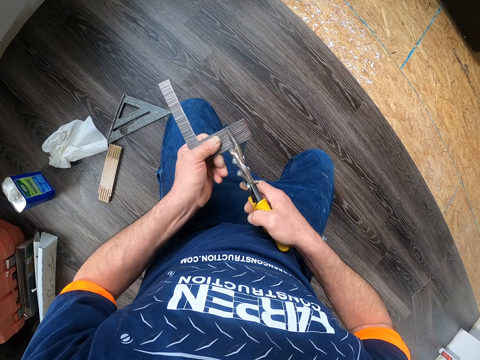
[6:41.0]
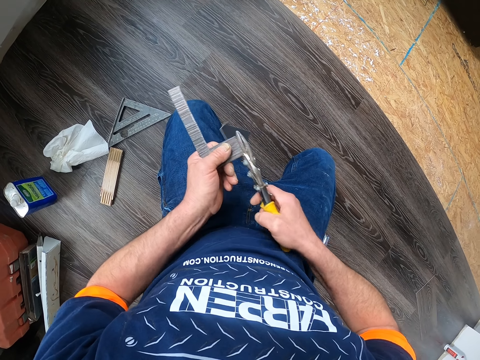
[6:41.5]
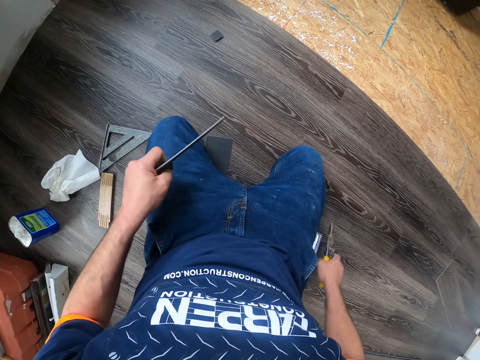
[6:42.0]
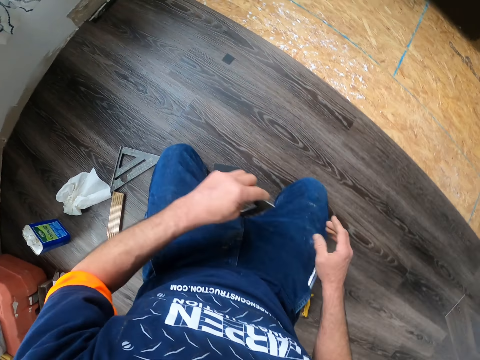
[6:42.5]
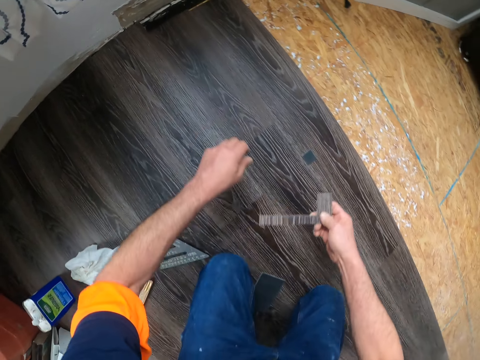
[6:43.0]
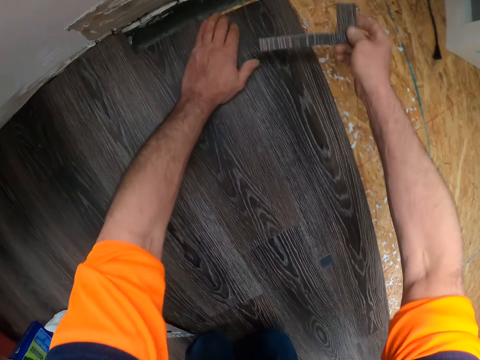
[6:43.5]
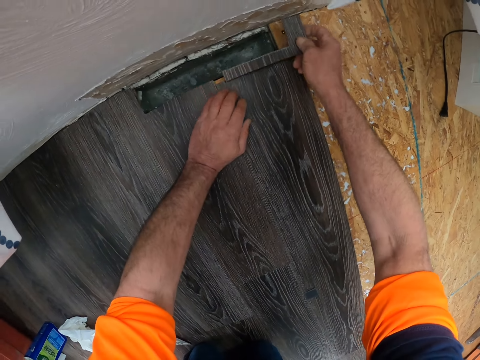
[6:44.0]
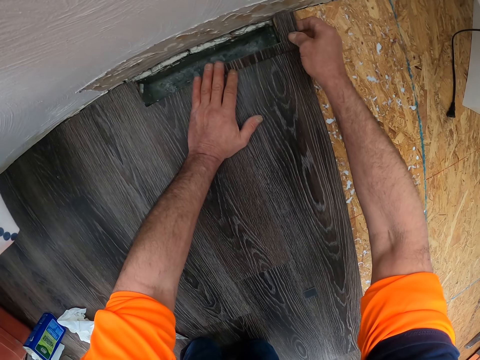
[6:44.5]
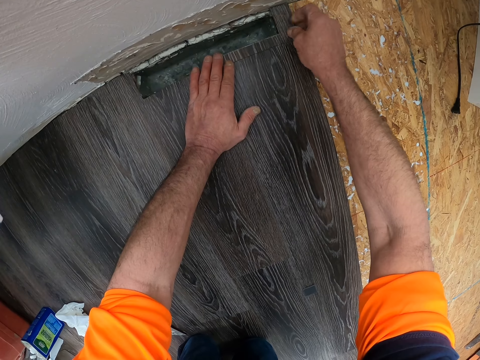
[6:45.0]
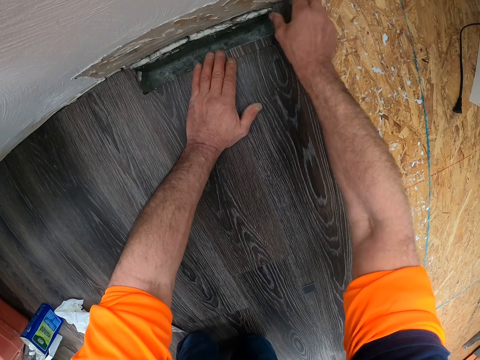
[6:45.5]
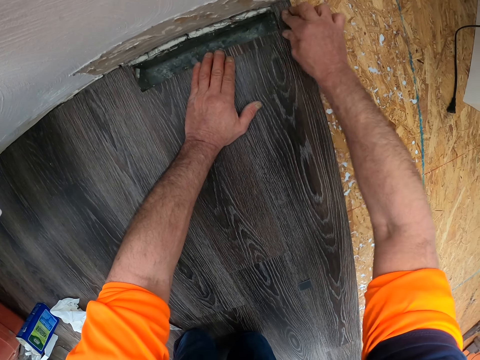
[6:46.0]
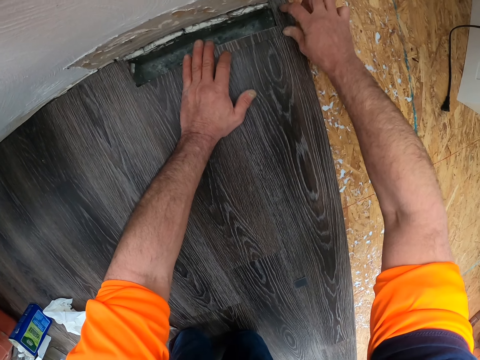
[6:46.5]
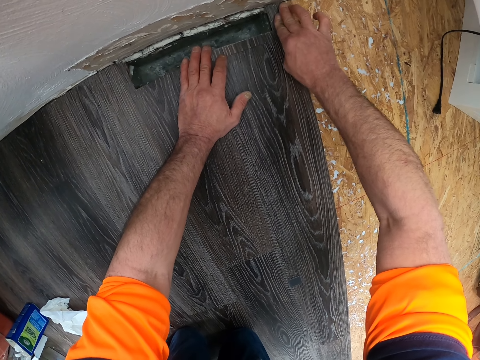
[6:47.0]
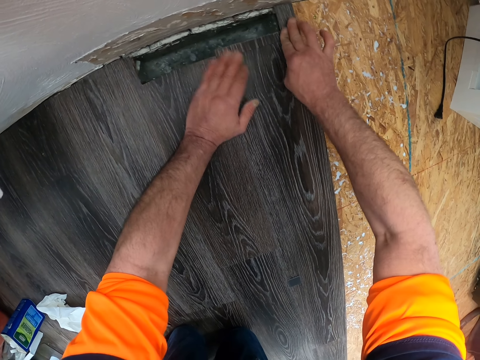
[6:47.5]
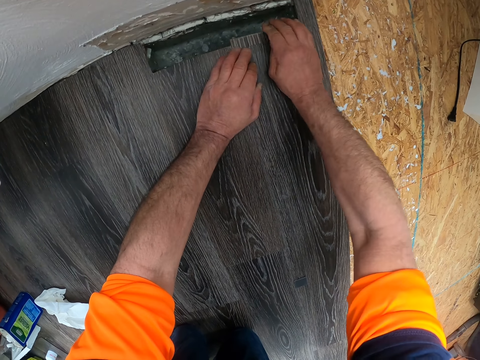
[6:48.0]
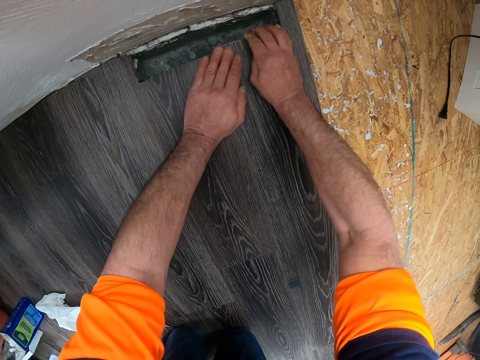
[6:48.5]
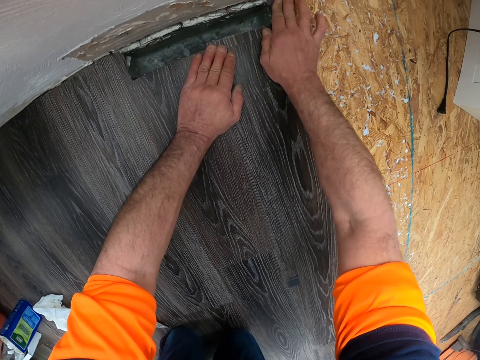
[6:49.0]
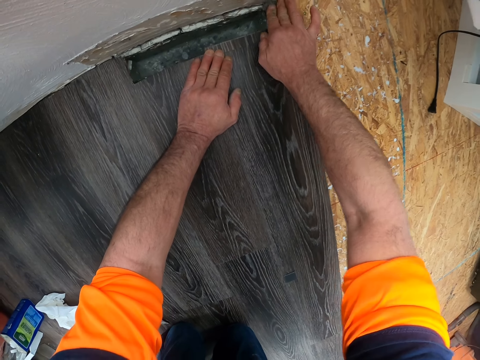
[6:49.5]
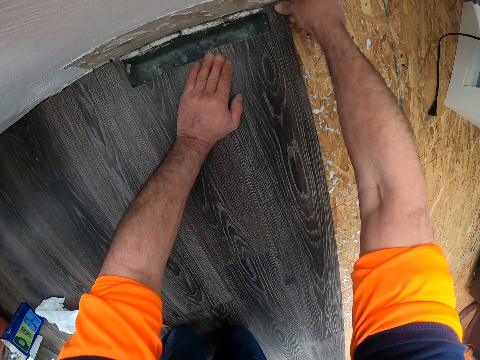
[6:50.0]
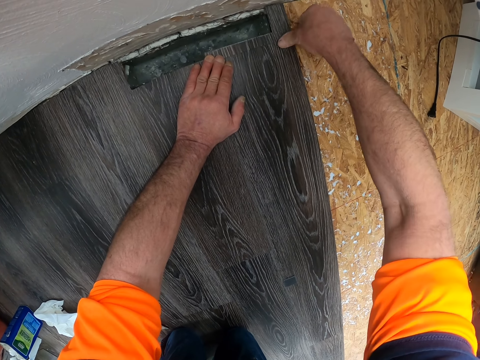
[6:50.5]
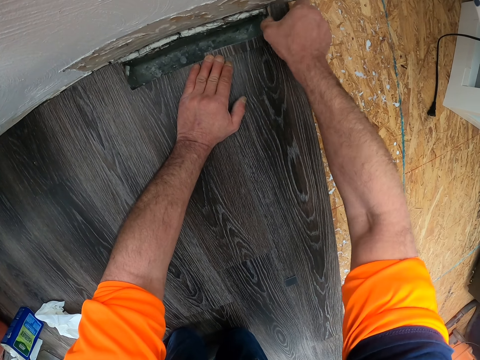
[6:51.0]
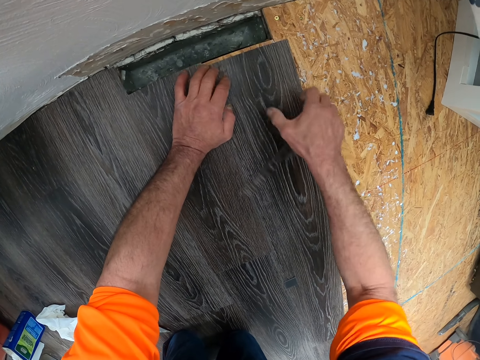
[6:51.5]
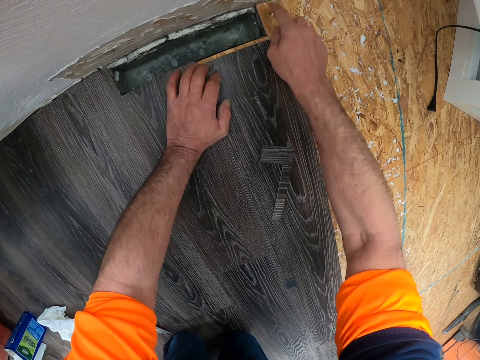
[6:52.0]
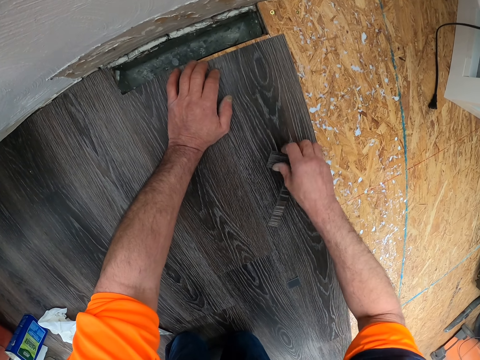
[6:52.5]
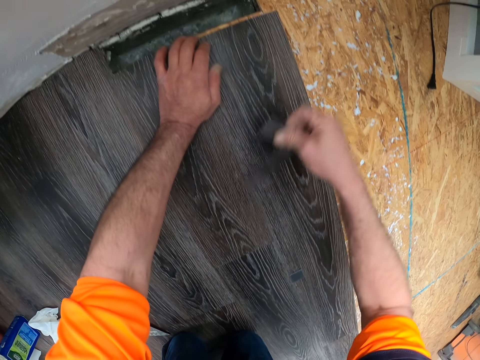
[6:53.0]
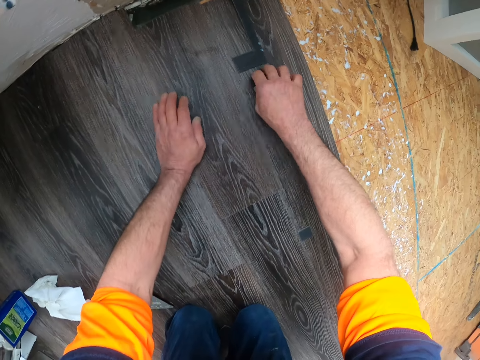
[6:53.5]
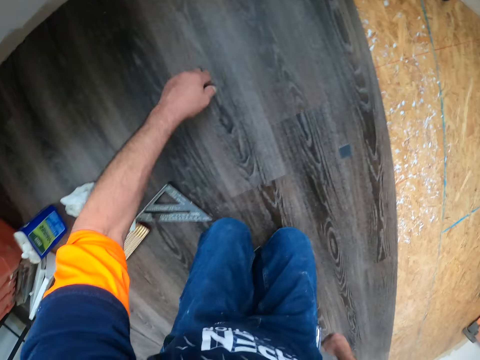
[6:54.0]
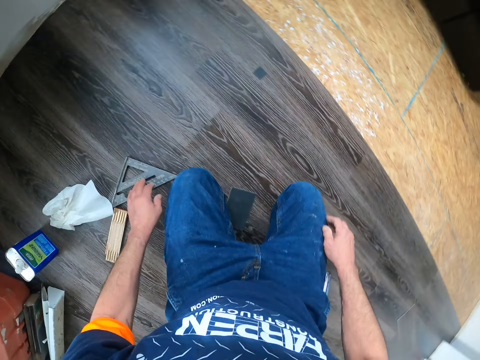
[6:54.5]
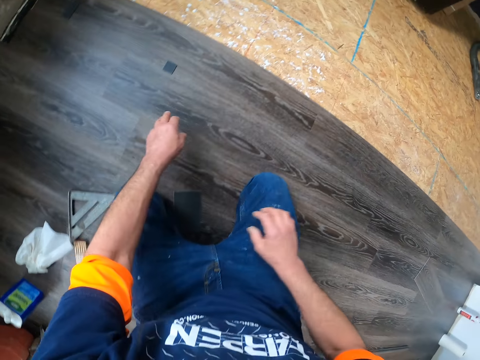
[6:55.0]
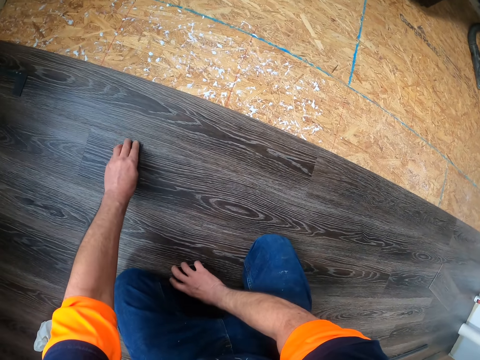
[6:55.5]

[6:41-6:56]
The camera wearer turns the vinyl tile. They put the cutter scissors on the floor. They hold a piece of vinyl tile and put the piece of vinyl tile on the floor. They fit the plywood on the floor. They press the piece of vinyl tile. They remove the piece of vinyl tile. They scrub the floor. They take the piece of vinyl tile, turn the piece of vinyl tile and put the piece of vinyl tile on the floor.

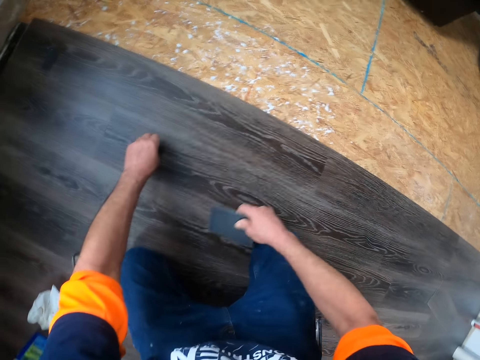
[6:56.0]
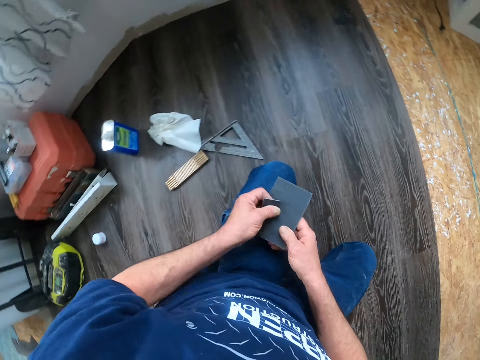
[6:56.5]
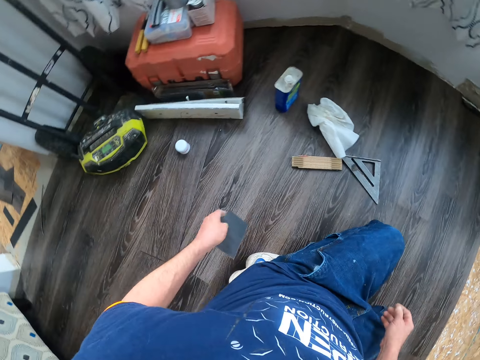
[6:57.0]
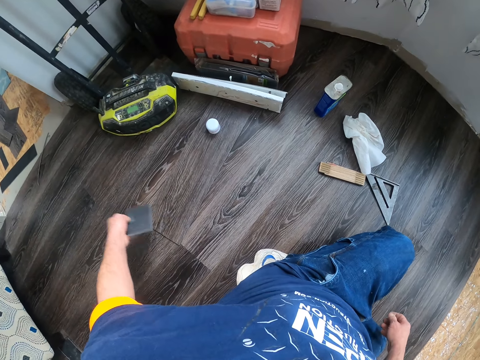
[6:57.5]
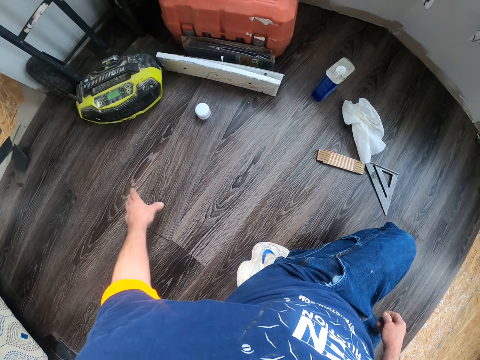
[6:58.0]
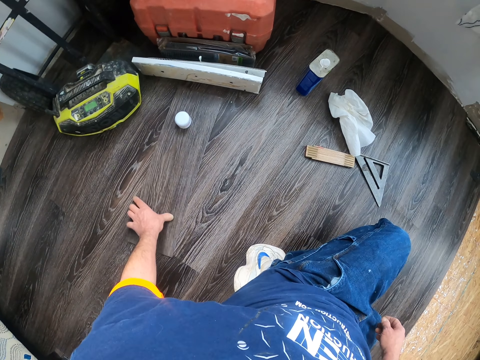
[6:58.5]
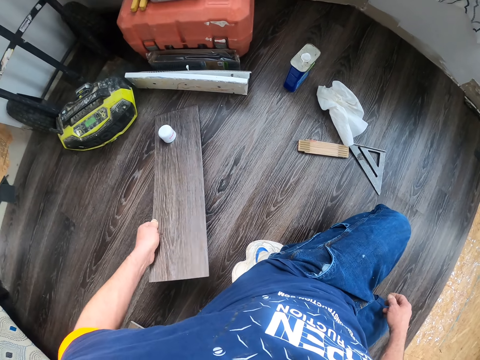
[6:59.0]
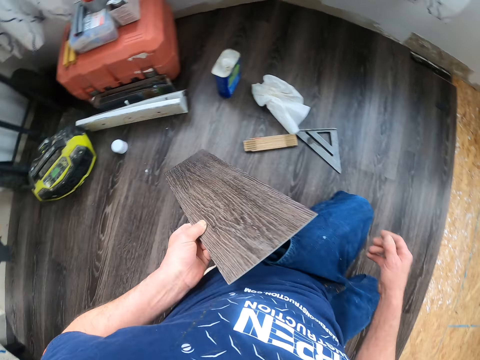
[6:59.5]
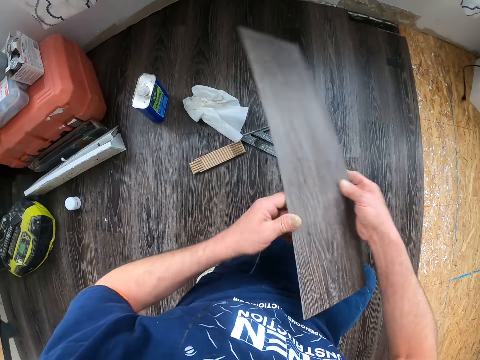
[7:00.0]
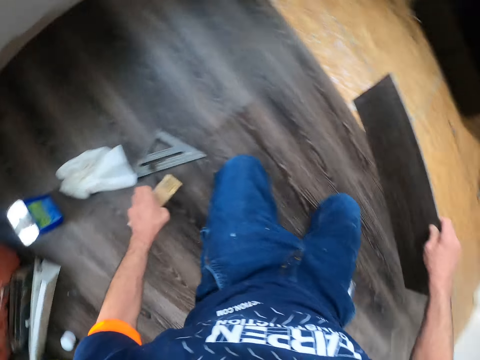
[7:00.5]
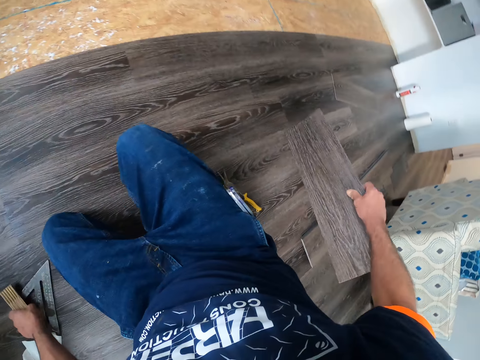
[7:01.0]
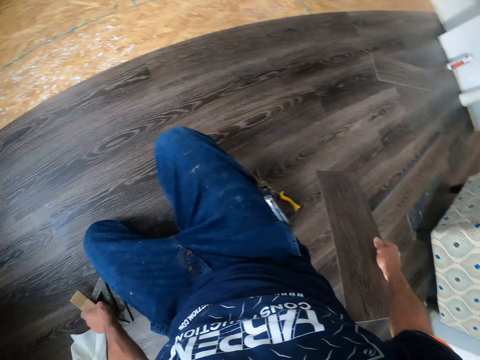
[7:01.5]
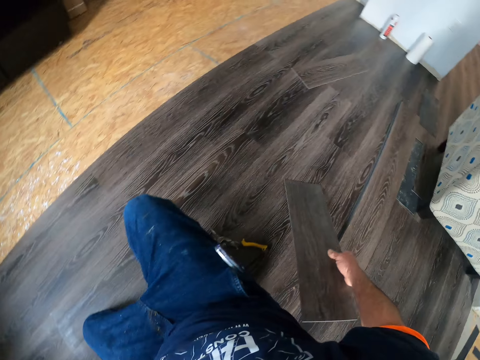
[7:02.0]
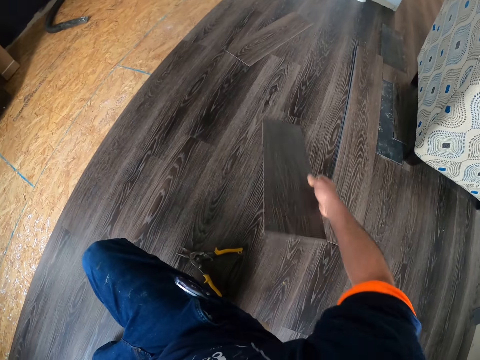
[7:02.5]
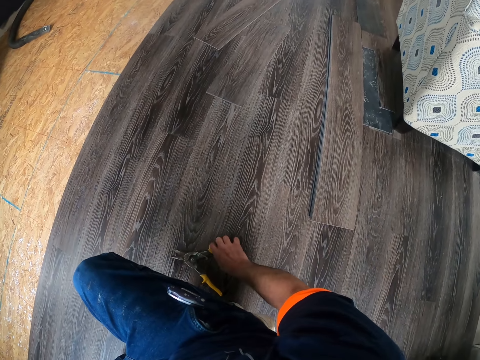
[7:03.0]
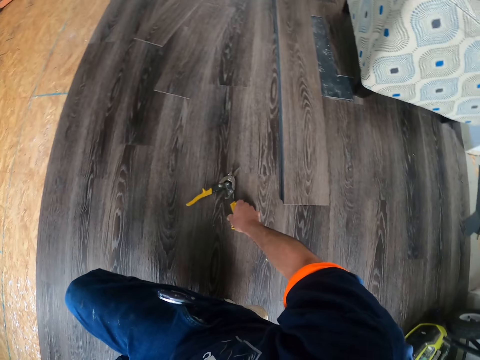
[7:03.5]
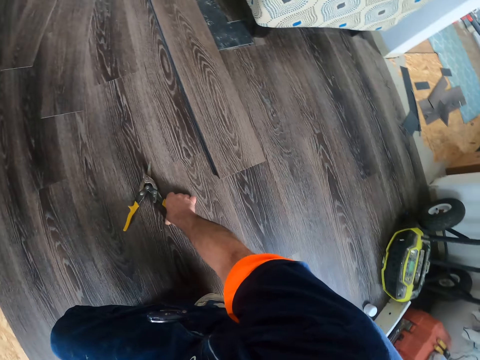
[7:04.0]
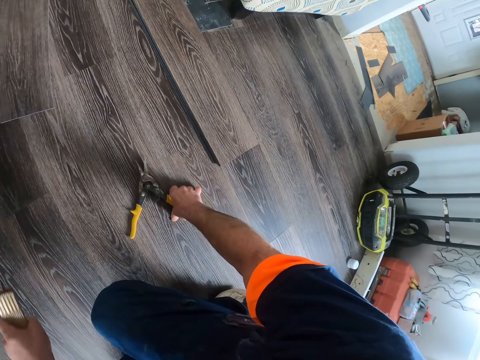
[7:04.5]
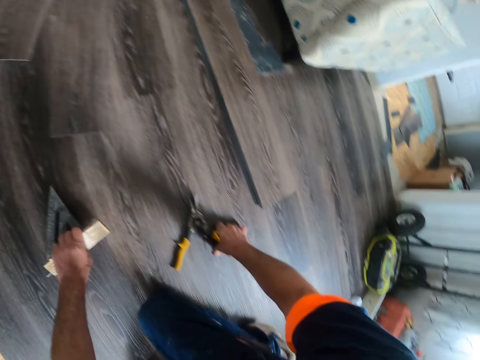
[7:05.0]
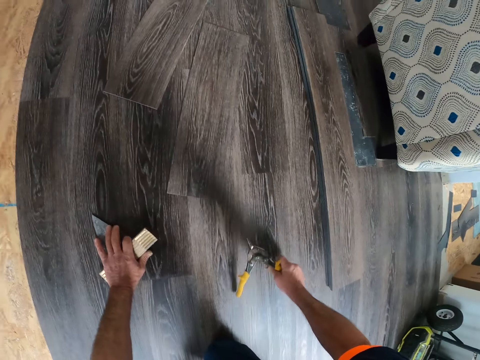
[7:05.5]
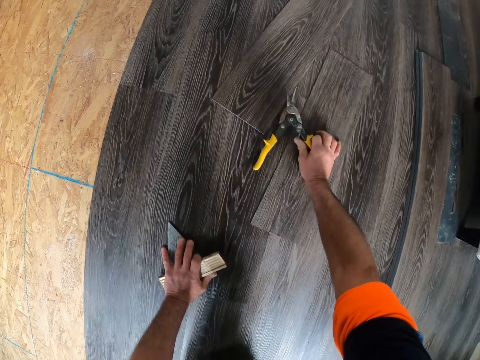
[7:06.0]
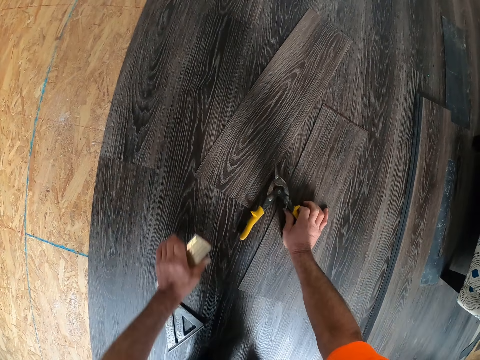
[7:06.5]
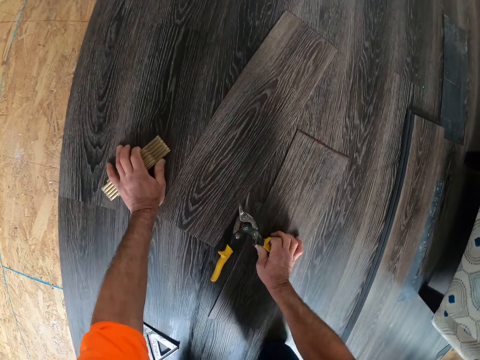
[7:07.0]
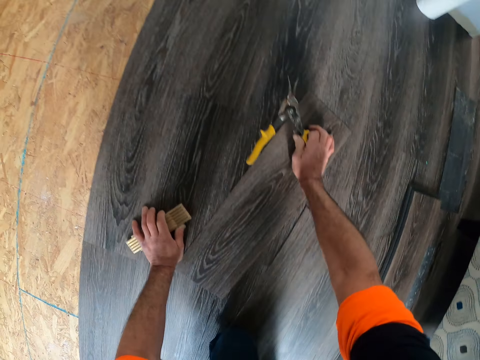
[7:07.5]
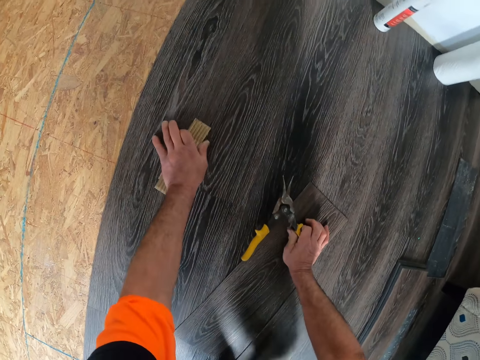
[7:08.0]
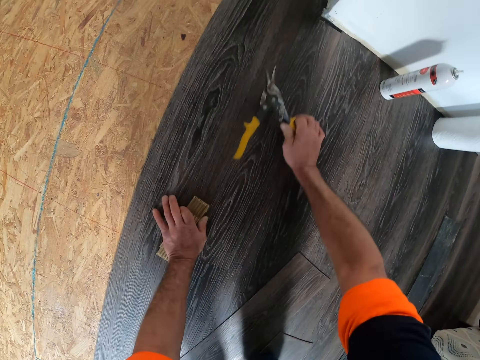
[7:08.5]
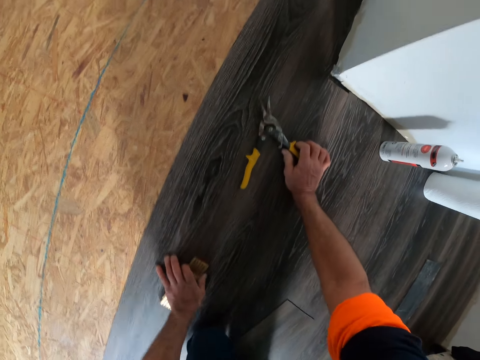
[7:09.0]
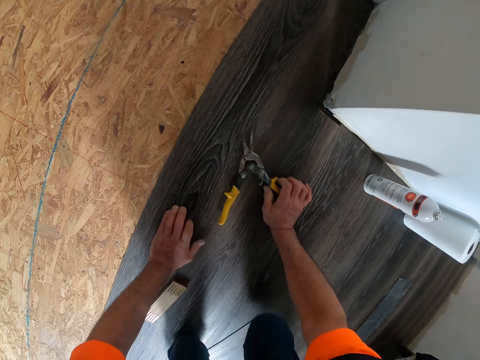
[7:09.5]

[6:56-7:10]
The camera wearer takes the piece of vinyl tile. They hold the piece of vinyl tile. They throw the piece of vinyl tile on the floor. They pick up the plywood or vinyl tile from the floor. They hold the vinyl tile. They take something. They put the plywood aside. They throw the tile on the floor. They touch the cutter scissors. They move the speed square. They take the cutter scissors. They crawl while holding the cutter scissors and something.
